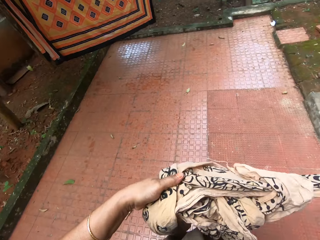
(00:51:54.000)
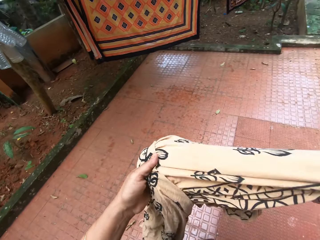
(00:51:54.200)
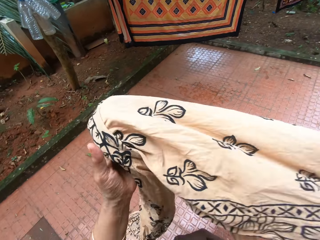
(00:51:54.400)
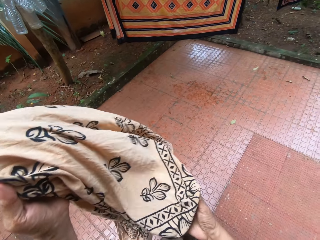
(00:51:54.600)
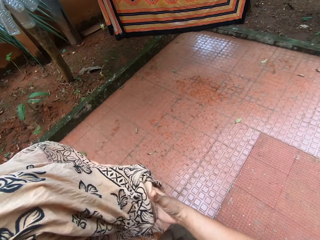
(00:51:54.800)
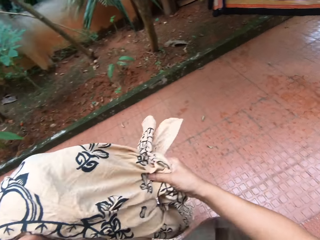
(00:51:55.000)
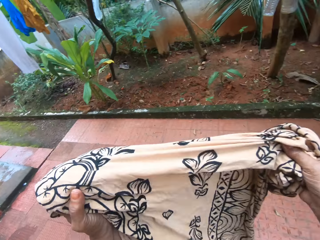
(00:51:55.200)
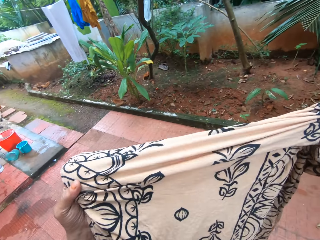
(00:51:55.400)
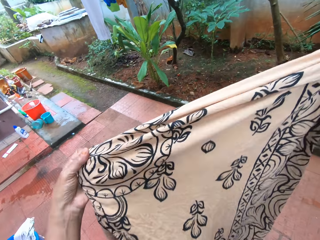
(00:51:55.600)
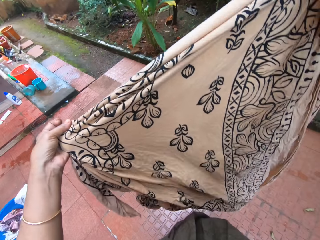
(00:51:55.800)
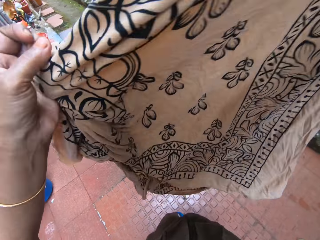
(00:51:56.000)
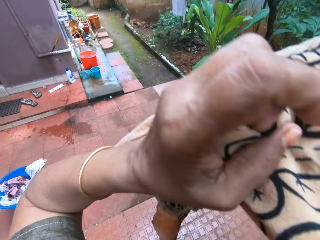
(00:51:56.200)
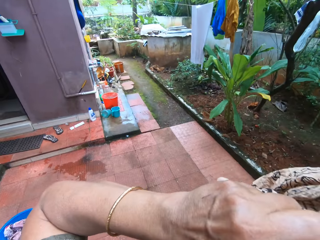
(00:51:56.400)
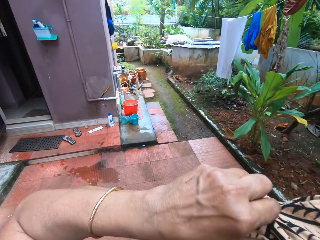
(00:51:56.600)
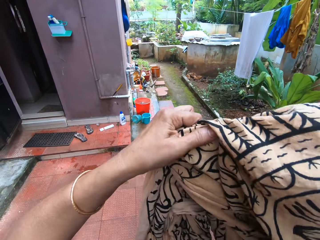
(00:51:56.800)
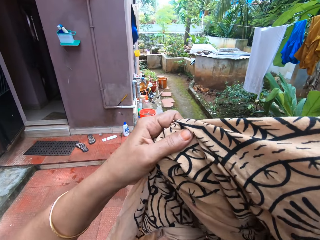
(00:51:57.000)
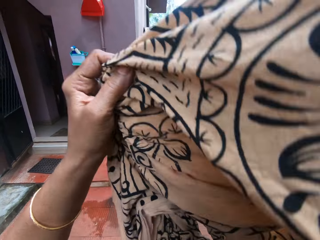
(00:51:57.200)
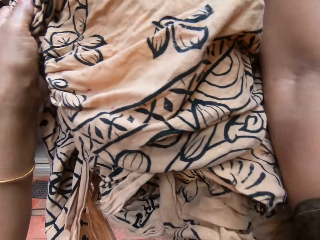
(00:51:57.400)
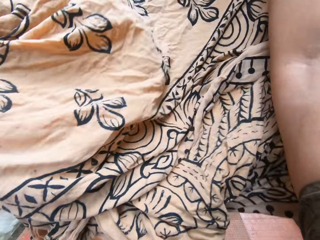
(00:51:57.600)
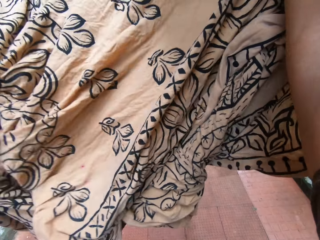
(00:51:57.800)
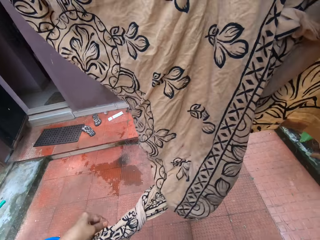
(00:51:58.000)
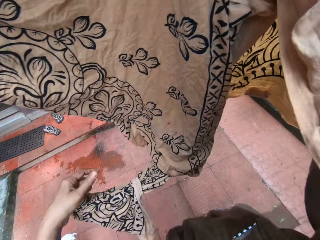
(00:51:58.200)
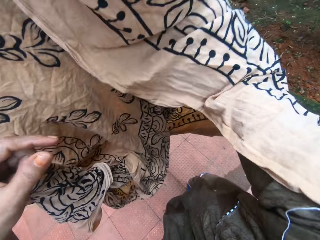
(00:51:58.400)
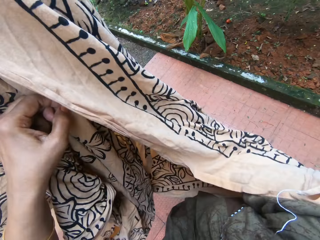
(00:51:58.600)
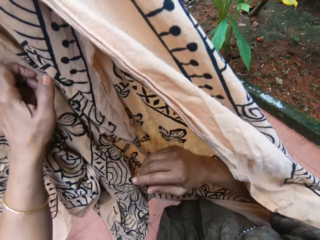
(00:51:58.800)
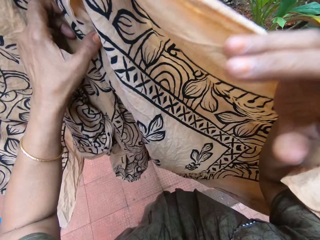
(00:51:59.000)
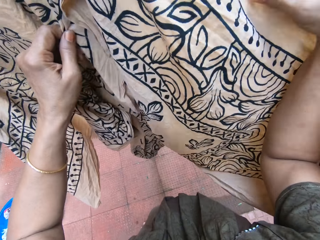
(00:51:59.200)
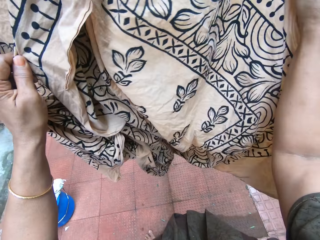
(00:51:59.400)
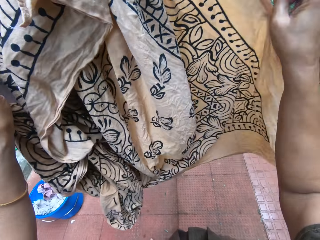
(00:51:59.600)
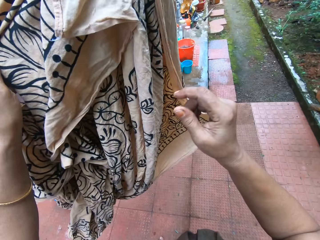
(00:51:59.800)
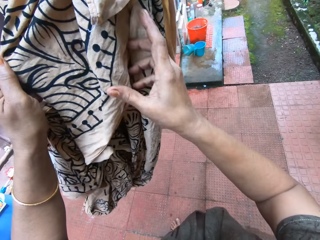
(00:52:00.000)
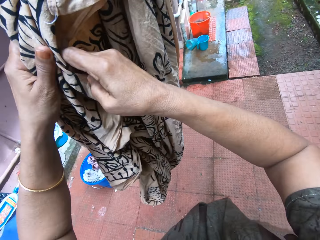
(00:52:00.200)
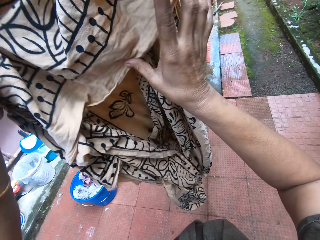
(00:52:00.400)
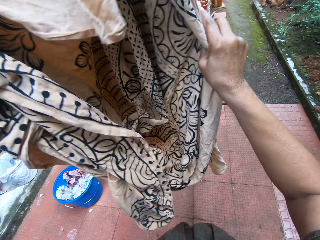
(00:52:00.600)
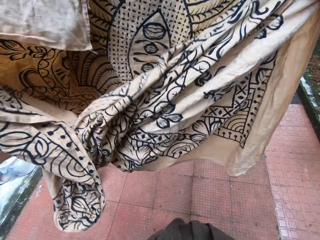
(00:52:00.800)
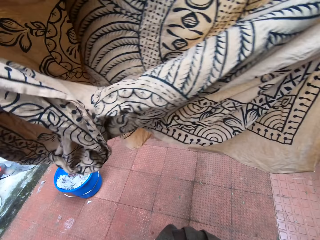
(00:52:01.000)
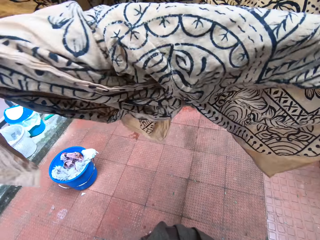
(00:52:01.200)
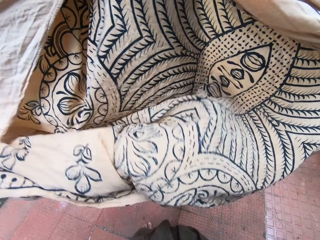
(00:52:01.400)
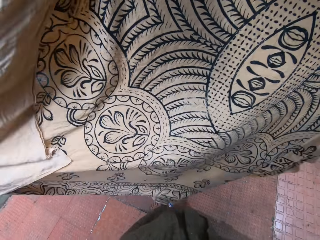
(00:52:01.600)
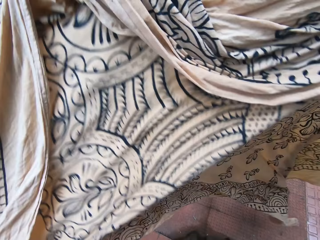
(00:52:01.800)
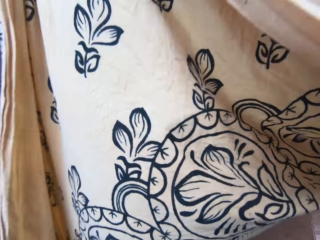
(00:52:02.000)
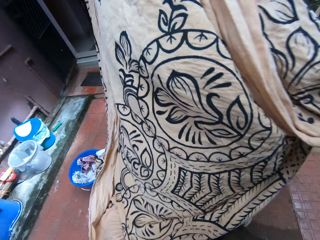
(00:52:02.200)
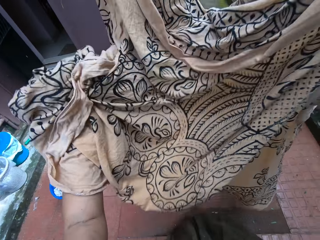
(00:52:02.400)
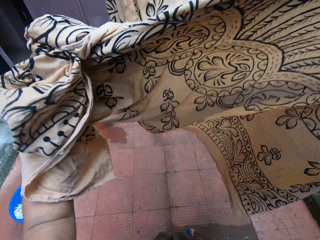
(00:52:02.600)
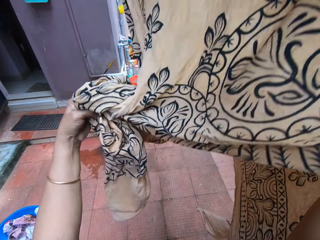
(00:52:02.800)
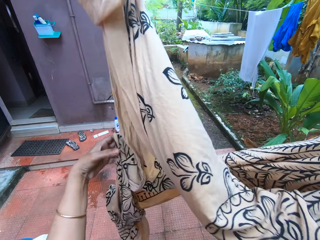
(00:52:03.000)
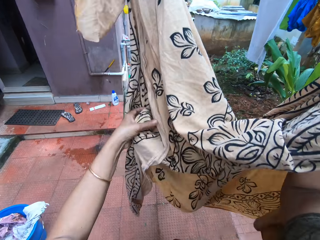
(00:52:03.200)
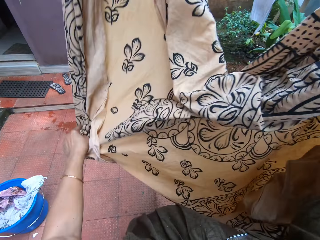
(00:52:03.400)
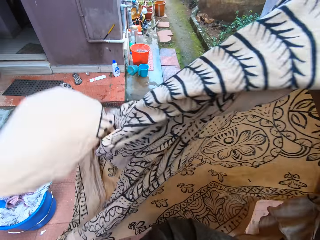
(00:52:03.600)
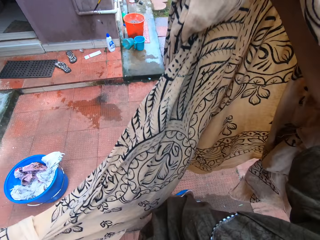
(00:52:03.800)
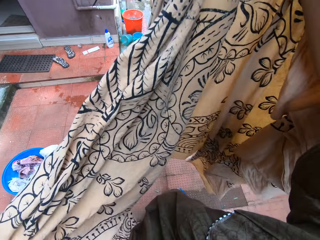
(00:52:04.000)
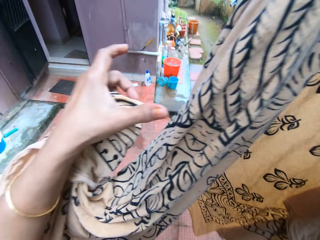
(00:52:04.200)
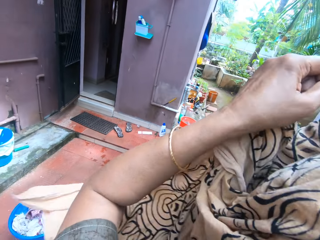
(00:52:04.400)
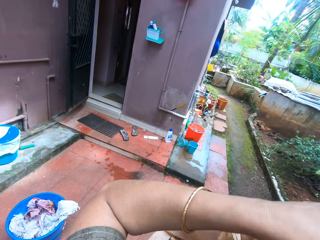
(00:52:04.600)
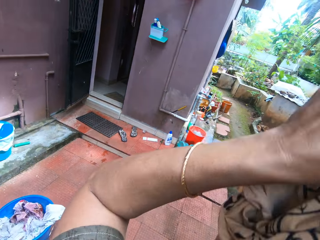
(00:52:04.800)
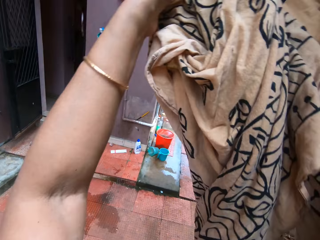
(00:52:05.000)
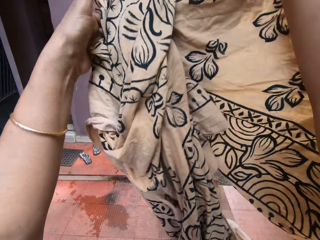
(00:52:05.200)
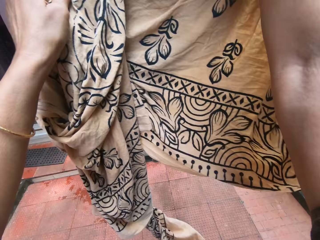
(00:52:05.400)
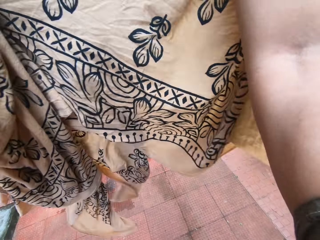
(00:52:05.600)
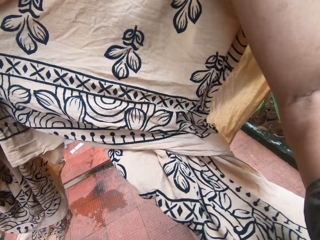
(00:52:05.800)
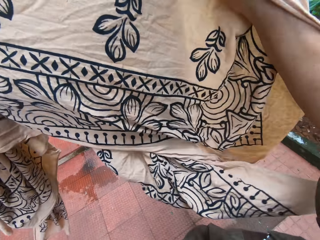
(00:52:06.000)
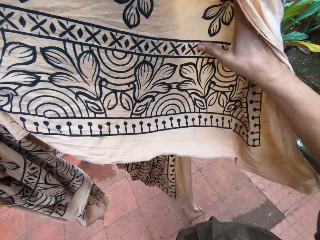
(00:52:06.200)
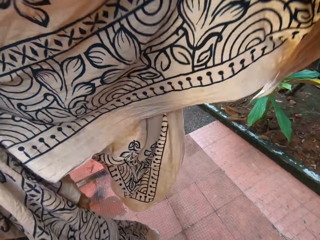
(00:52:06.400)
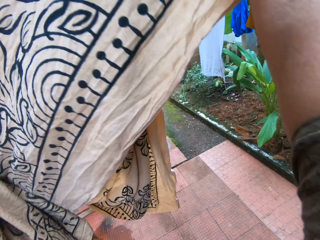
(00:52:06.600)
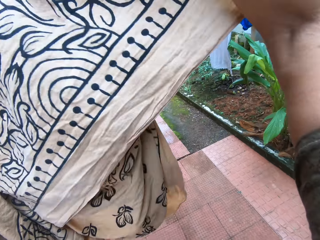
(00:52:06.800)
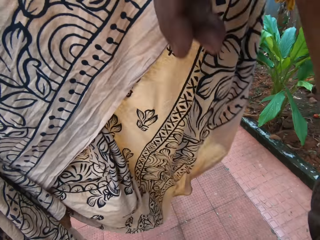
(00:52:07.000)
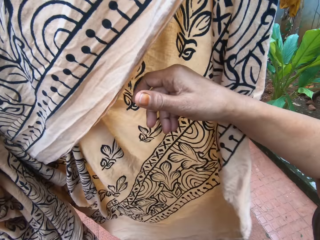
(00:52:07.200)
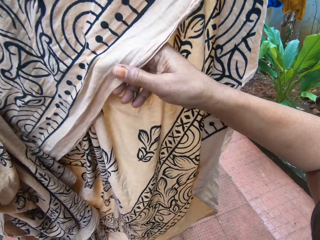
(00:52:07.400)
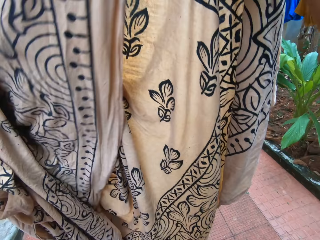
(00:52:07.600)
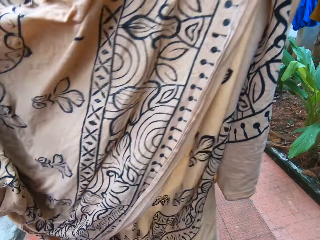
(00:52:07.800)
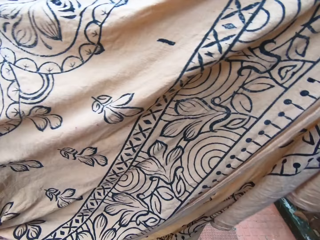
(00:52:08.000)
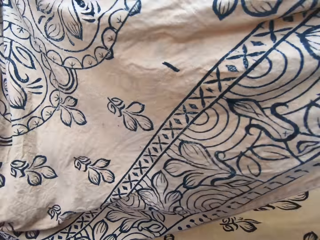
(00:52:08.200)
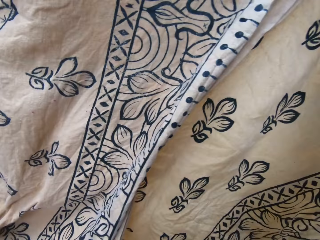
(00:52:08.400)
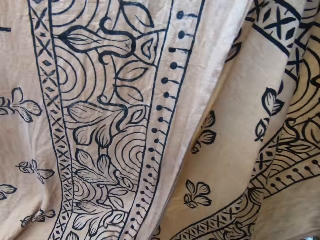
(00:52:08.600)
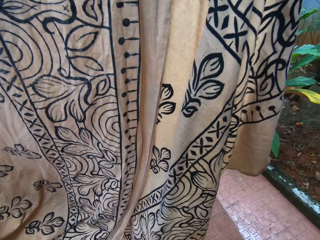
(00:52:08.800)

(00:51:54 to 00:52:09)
The camera wearer carries the wrapper or kanga with both hands. They walk around the compound. They unfold the kanga. They walk around the compound. They unfold the kanga. They place the kanga on the clothesline. They spread the wrapper on the washing line with both hands. They remove the kanga from the clothesline. They place the kanga on the clothesline. They spread the kanga on the clothesline.

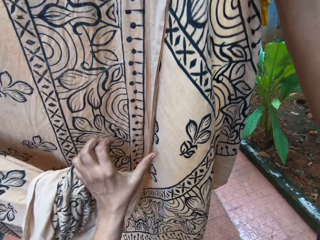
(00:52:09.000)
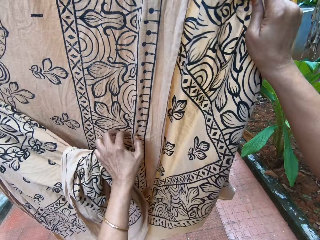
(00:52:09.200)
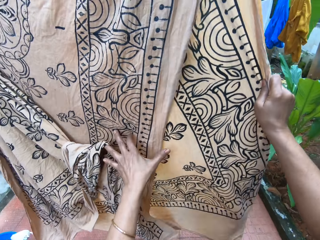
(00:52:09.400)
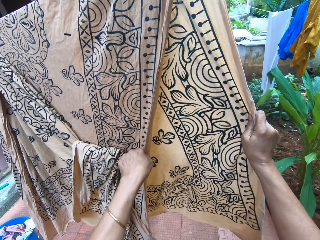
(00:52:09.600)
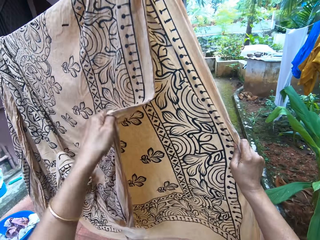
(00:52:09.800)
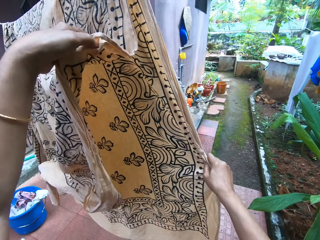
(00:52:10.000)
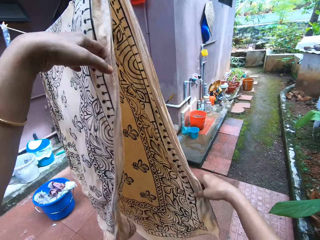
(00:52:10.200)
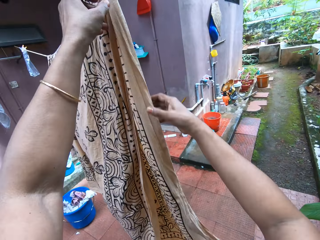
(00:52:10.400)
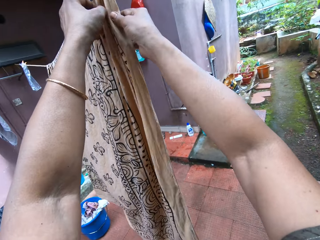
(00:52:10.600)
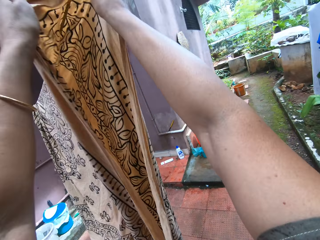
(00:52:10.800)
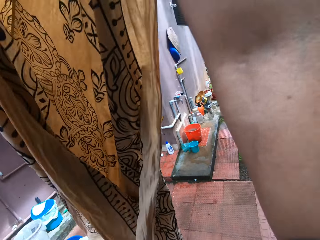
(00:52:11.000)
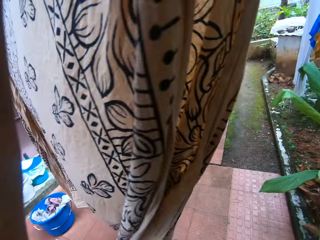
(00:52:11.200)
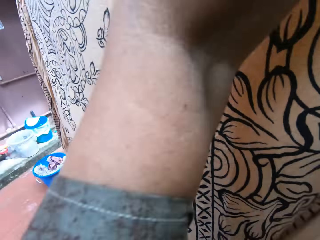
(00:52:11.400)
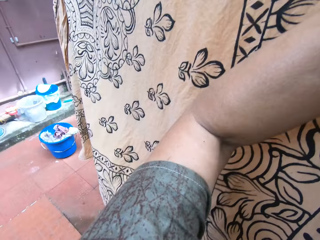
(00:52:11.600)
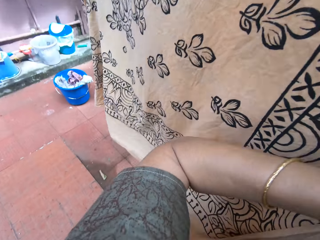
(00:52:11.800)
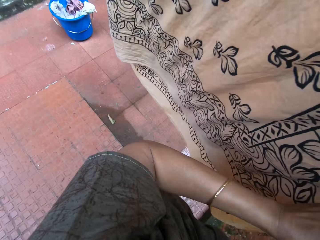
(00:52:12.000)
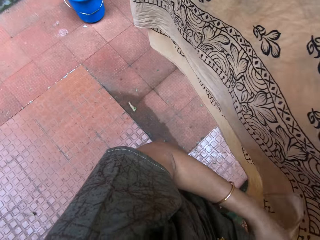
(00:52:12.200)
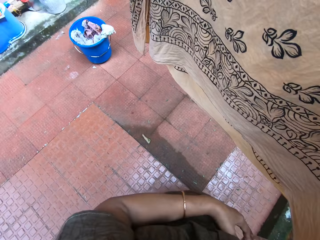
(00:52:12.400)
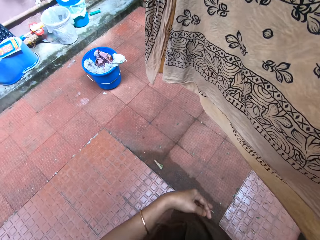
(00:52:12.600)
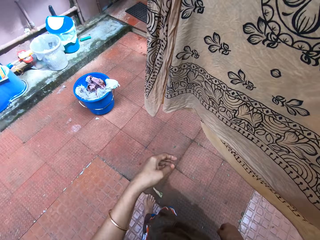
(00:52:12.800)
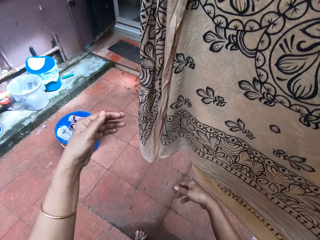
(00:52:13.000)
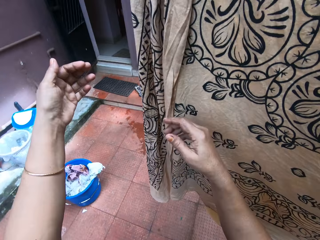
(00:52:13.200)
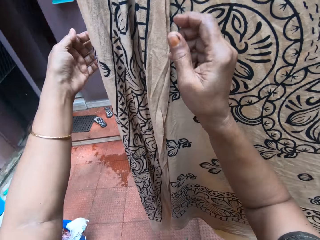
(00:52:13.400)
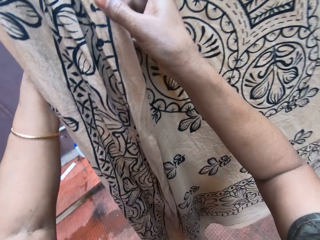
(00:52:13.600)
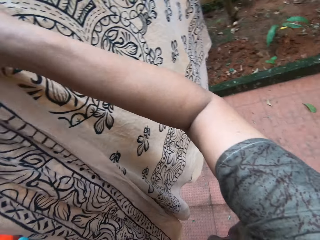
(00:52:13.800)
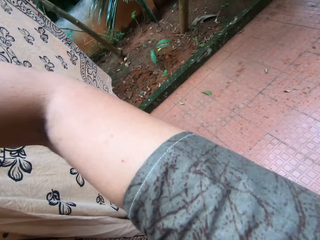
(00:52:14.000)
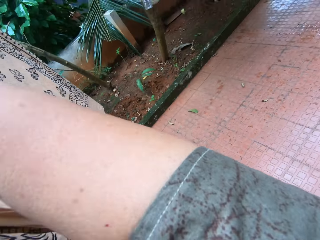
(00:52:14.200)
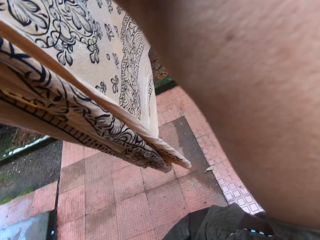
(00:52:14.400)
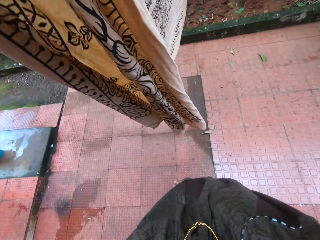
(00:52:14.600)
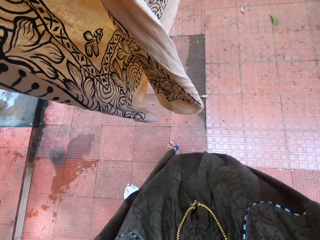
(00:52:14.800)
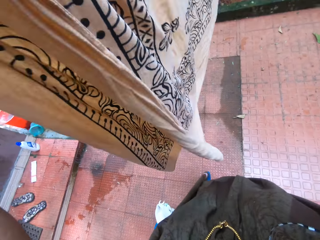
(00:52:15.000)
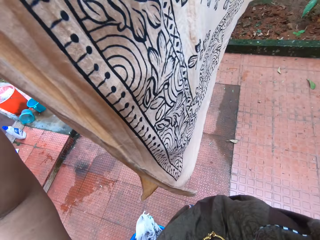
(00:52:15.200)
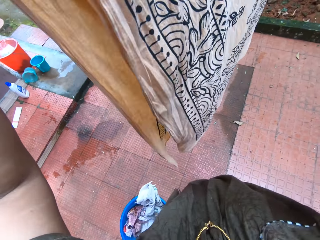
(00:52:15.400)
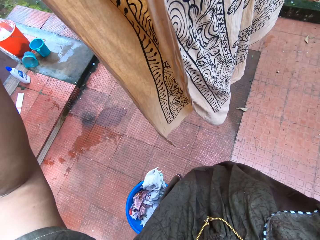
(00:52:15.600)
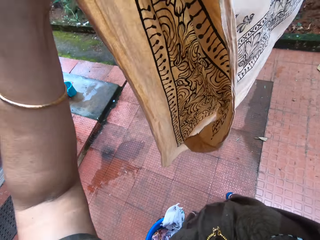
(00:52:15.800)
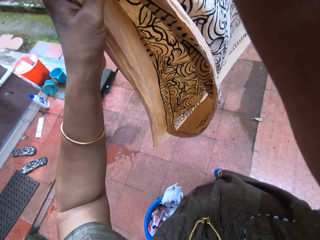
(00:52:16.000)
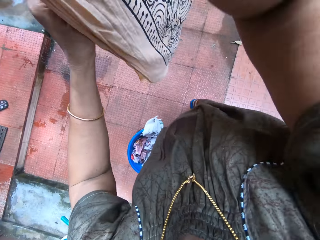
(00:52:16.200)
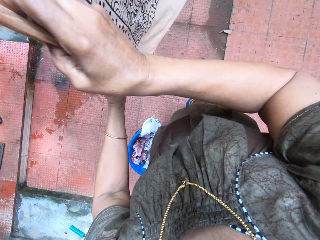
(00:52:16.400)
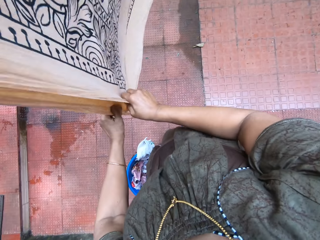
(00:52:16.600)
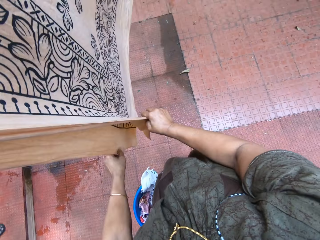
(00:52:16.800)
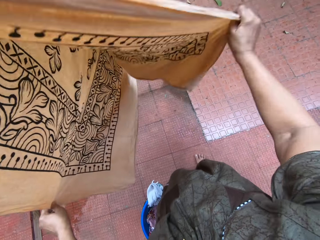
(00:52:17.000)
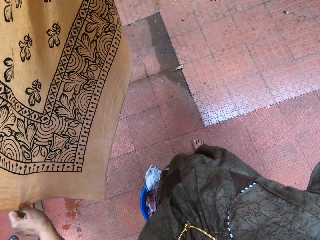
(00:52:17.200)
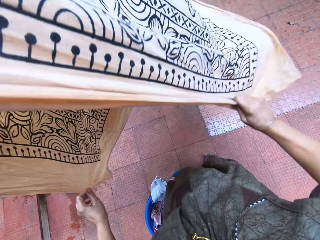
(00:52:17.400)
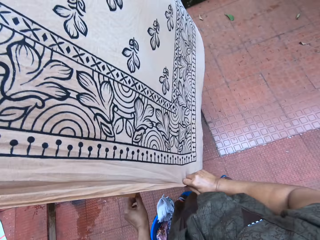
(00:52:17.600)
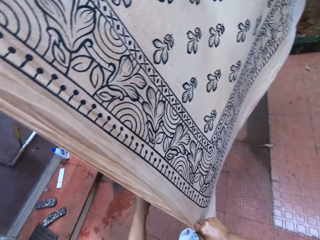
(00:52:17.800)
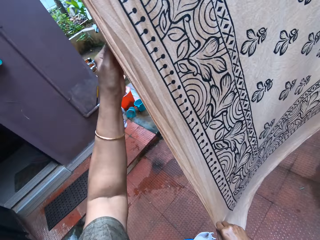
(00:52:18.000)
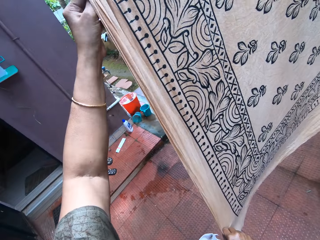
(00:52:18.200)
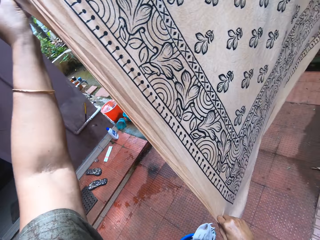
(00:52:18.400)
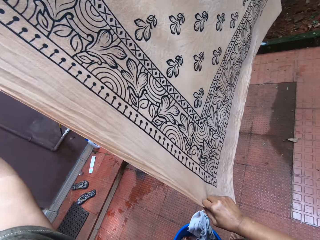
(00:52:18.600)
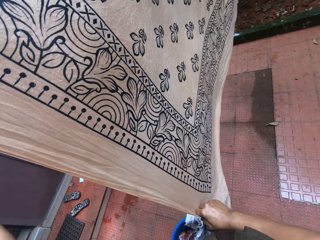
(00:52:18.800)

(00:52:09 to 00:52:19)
The camera wearer aligns the kanga on the clothesline.
